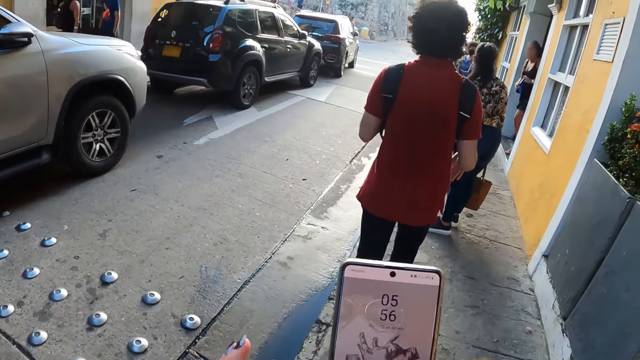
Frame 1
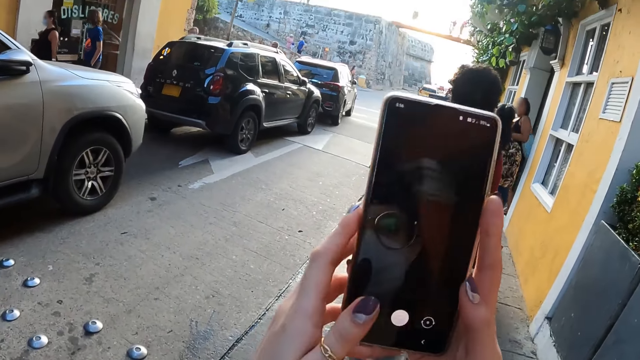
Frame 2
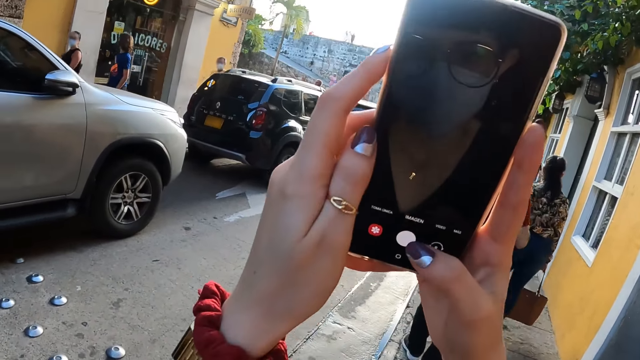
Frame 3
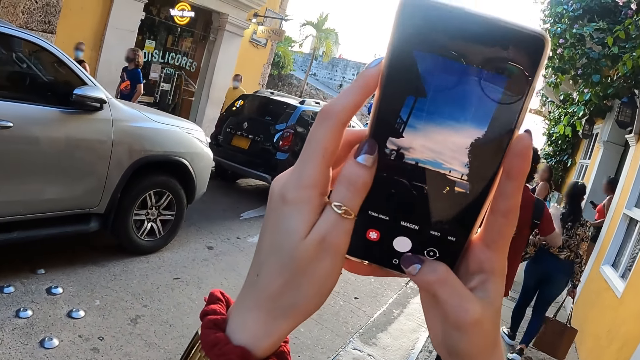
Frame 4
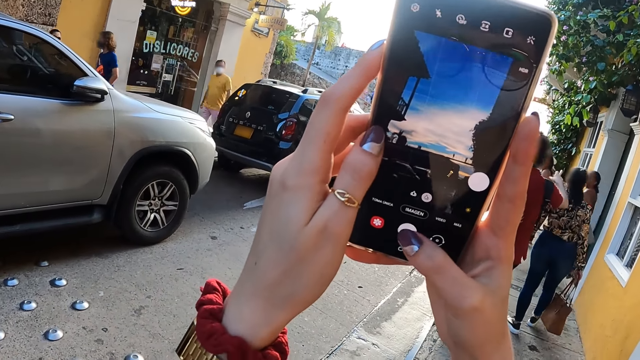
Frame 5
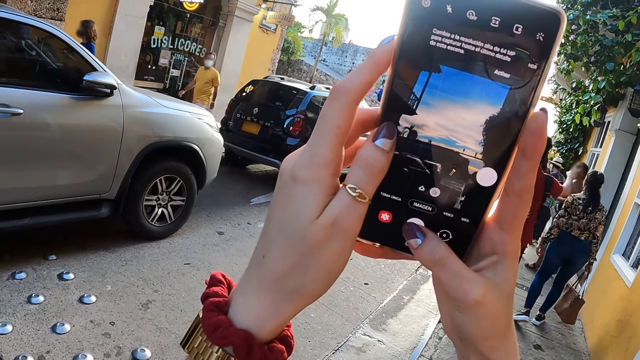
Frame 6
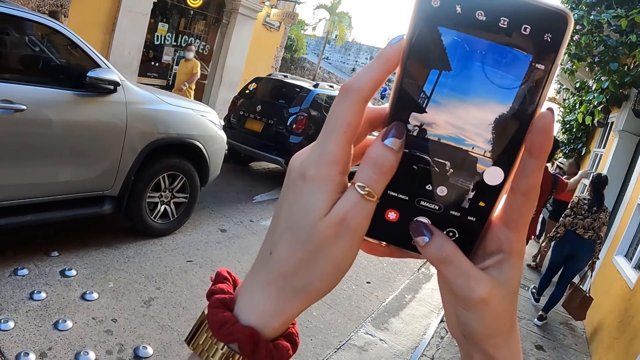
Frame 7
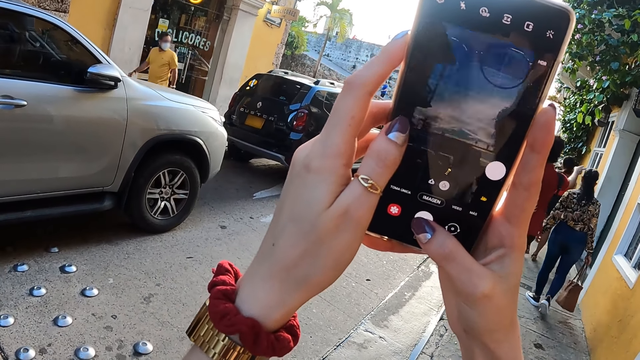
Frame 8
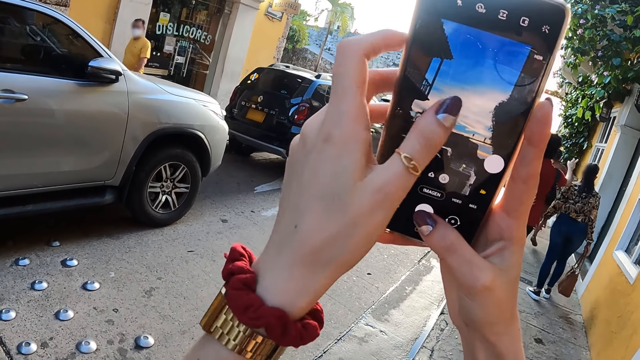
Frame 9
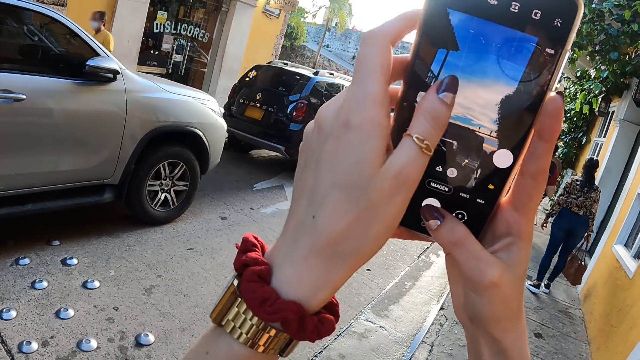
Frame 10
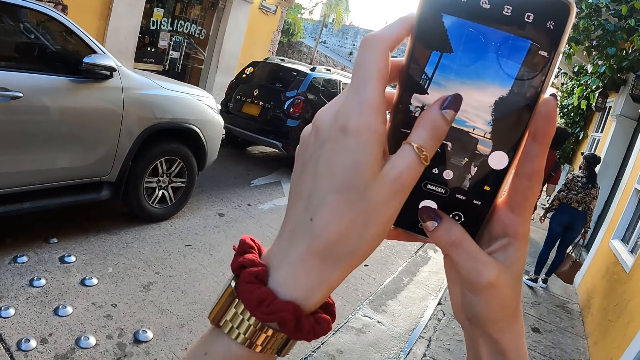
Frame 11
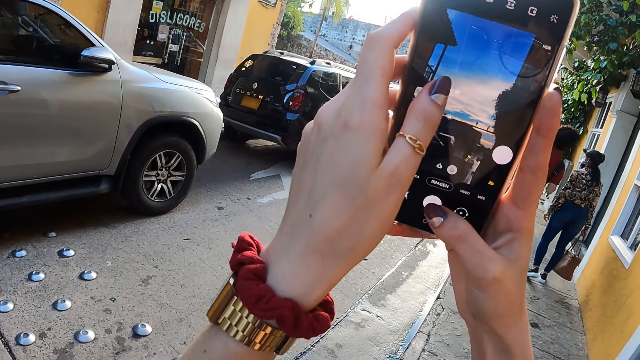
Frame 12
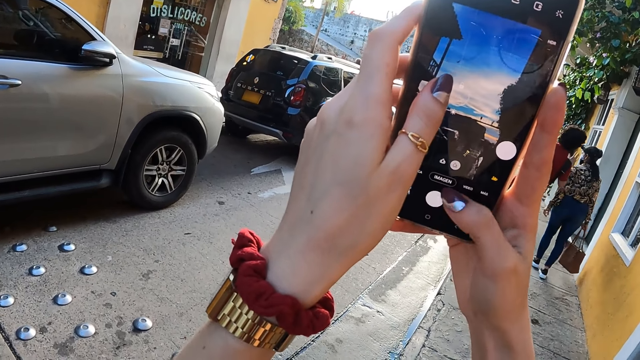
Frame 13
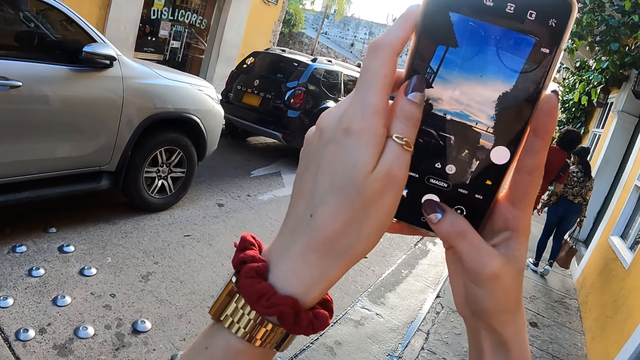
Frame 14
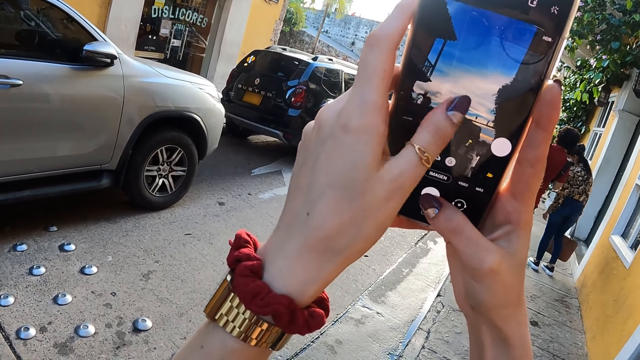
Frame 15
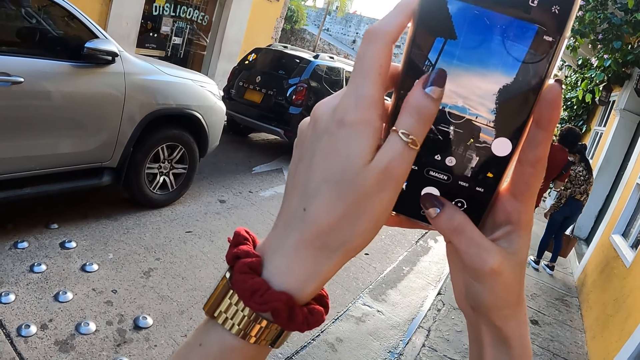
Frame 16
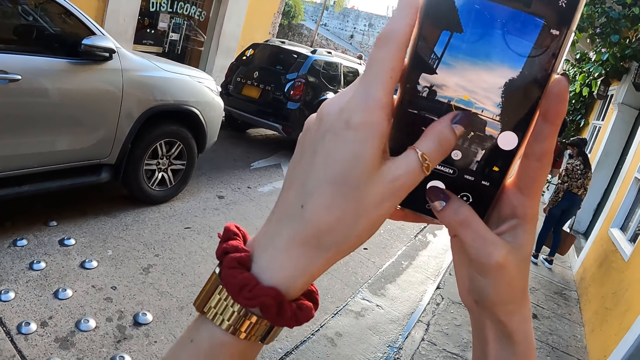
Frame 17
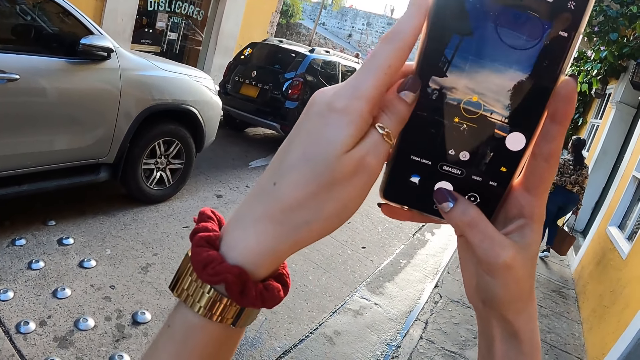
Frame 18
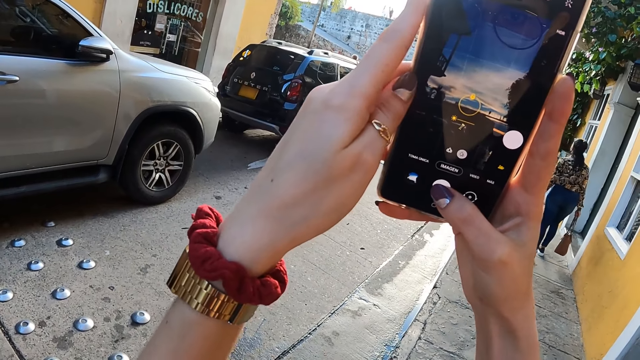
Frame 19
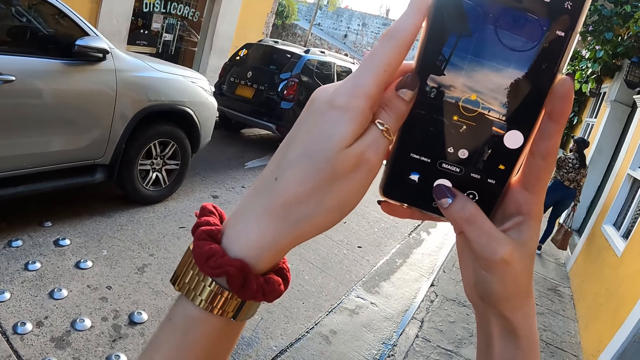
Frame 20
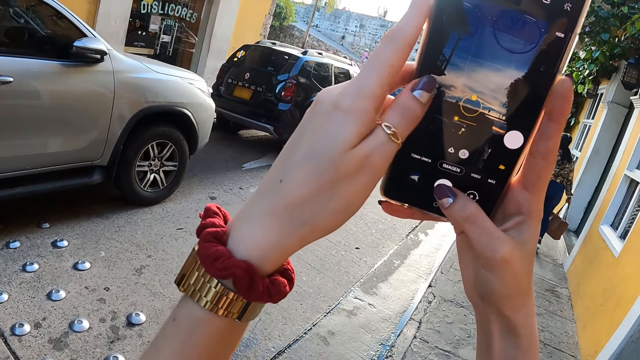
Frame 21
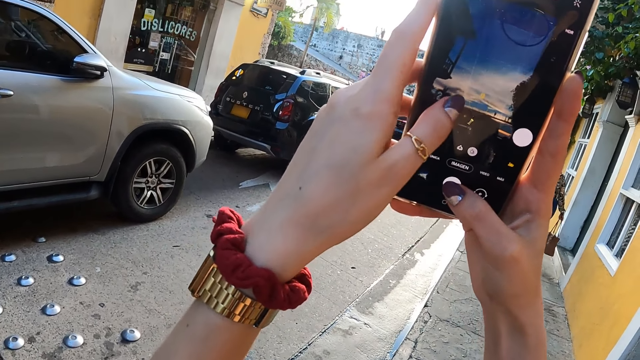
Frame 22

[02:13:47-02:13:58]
The camera wearer takes pictures with a mobile phone. They look at the screen of the mobile phone. They touch the screen of the mobile phone.

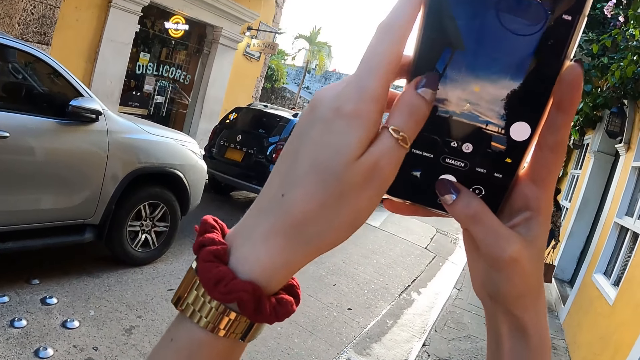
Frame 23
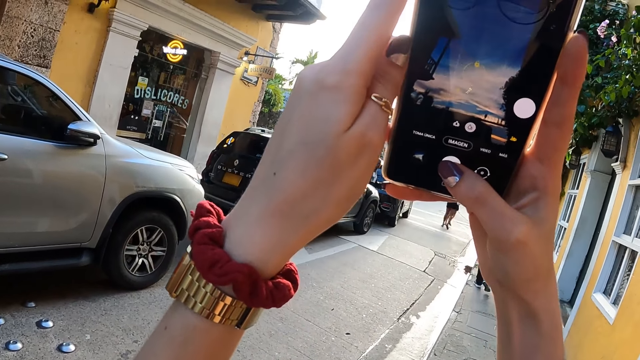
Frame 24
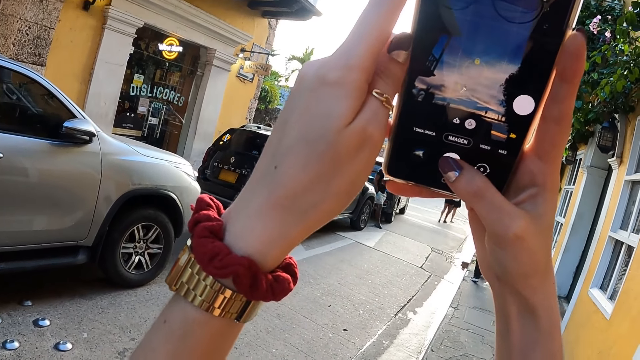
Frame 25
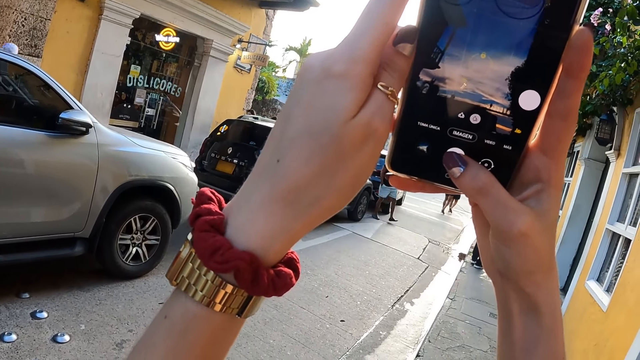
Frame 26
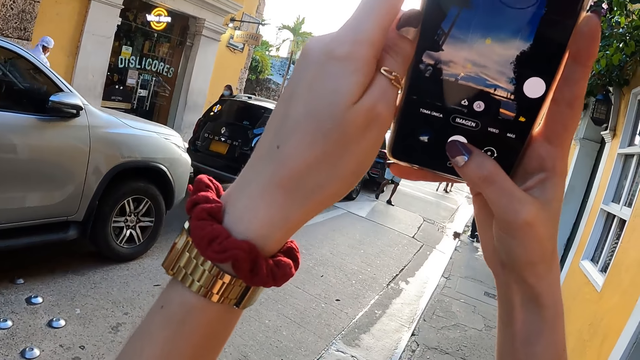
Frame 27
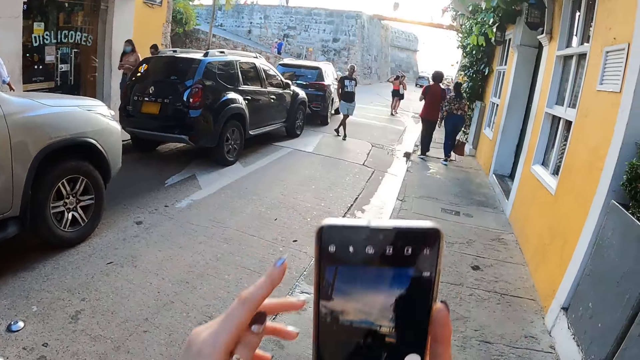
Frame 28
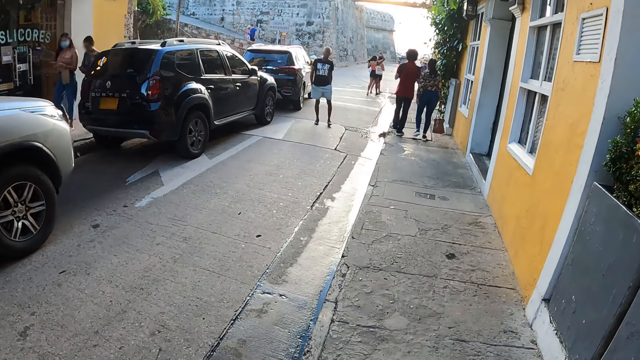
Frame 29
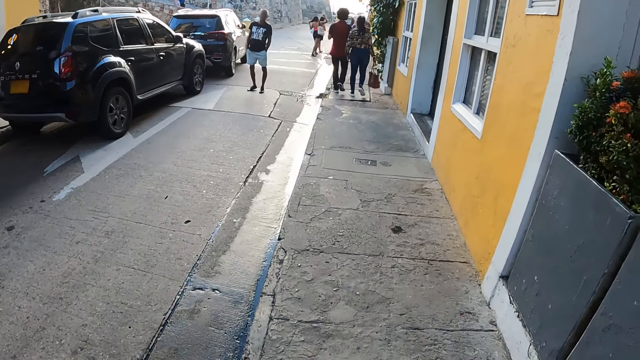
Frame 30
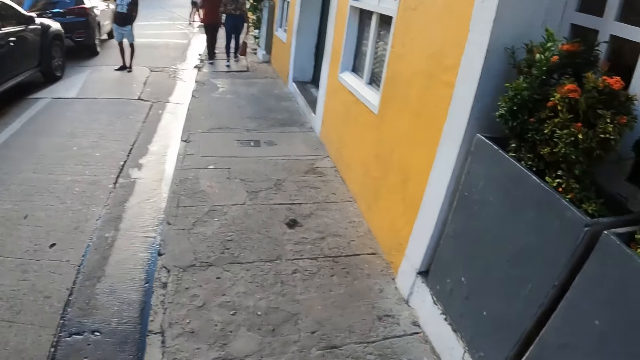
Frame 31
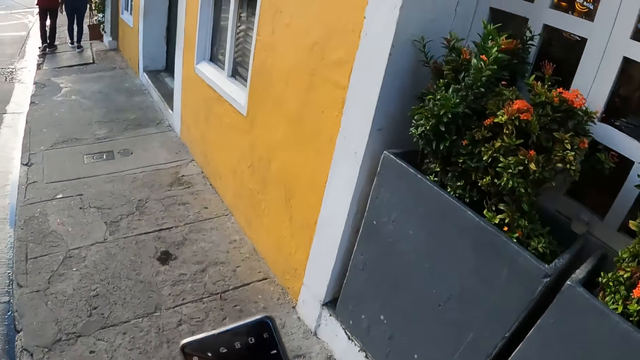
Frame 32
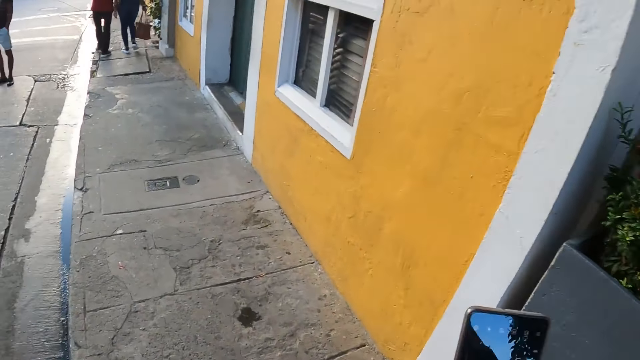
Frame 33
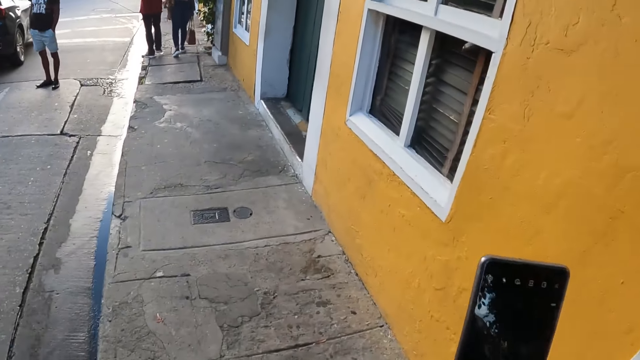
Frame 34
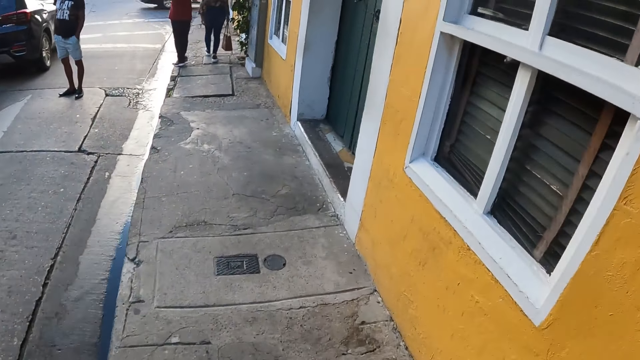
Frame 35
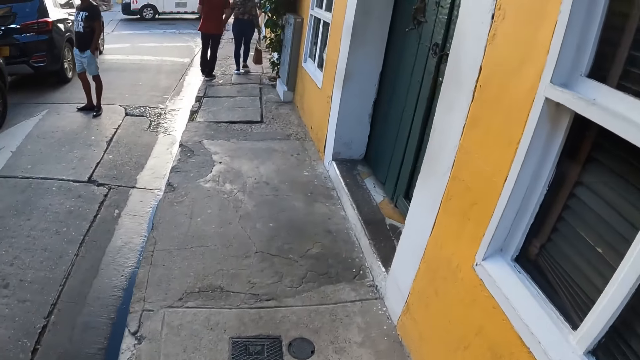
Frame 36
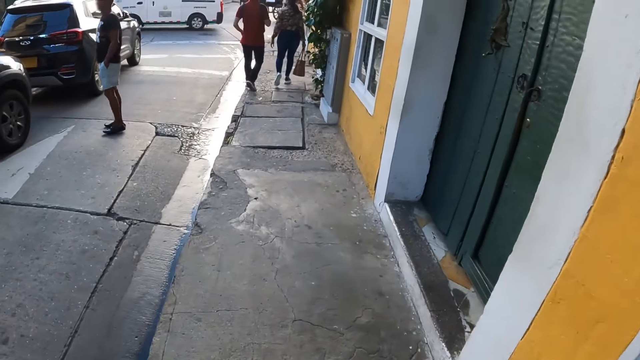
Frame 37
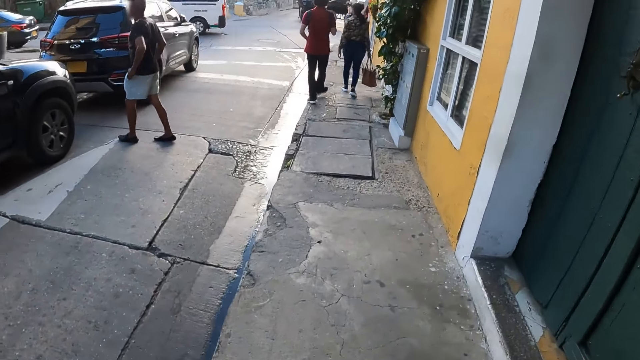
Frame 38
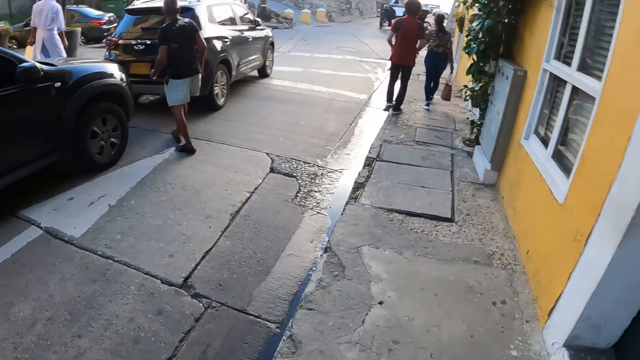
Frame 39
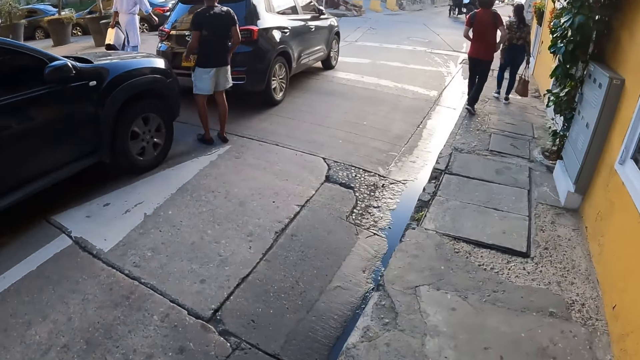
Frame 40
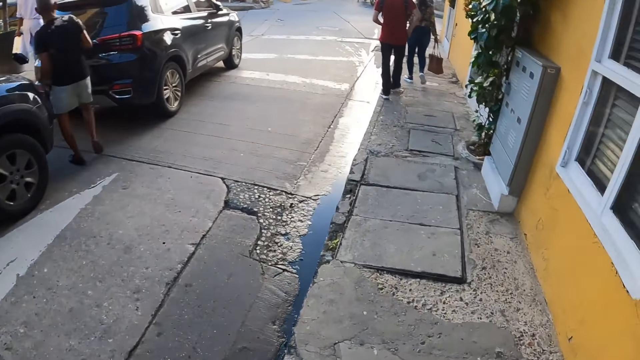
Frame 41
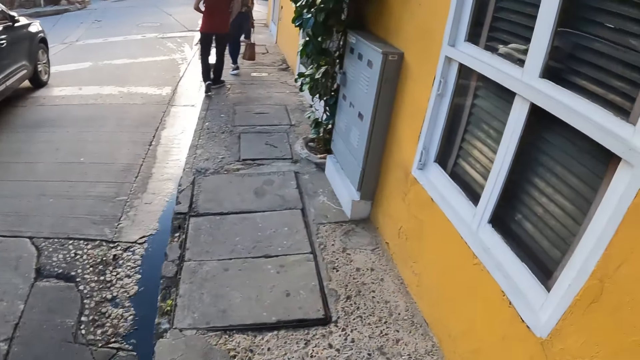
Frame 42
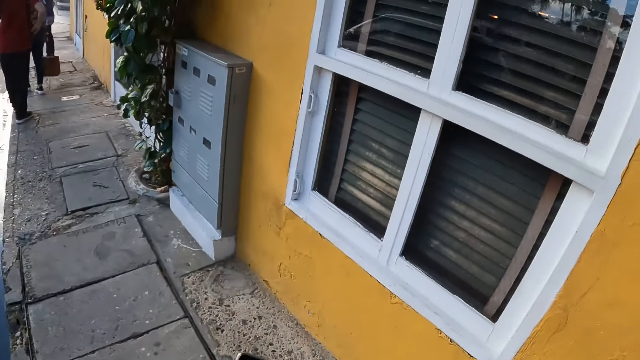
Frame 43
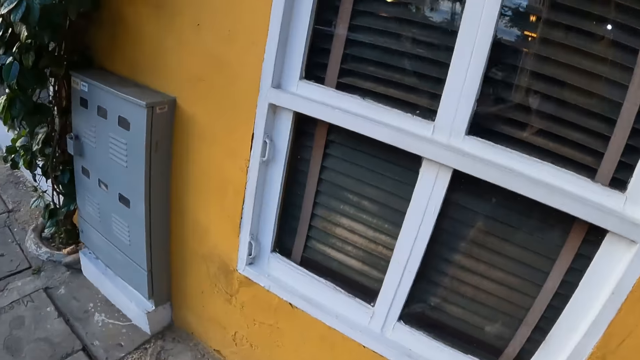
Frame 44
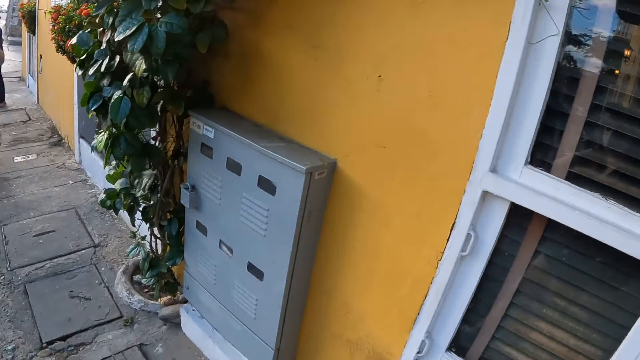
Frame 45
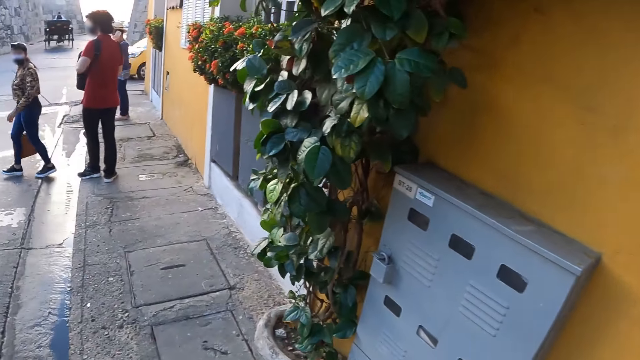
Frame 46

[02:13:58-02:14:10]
The camera wearer holds a mobile phone and walks on the sidewalk. A man walks with a woman. The camera wearer looks at the screen of the mobile phone. They walk on the sidewalk. Another man crosses a road.
